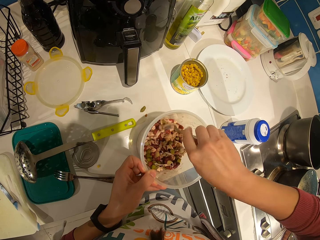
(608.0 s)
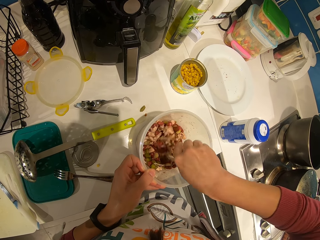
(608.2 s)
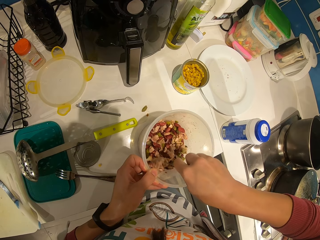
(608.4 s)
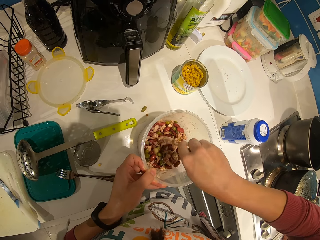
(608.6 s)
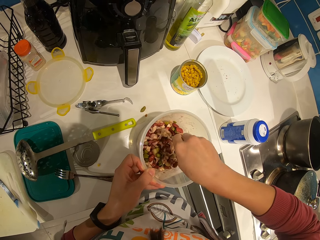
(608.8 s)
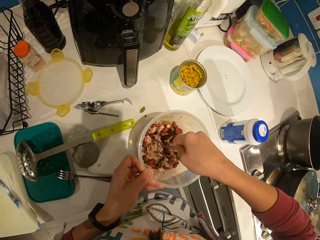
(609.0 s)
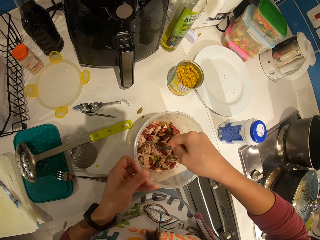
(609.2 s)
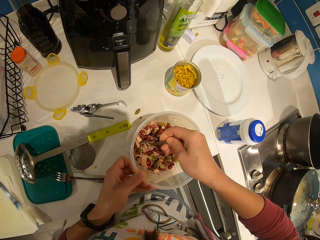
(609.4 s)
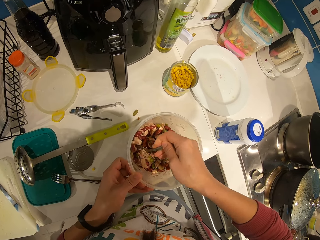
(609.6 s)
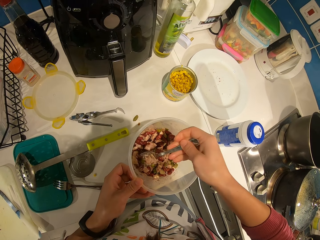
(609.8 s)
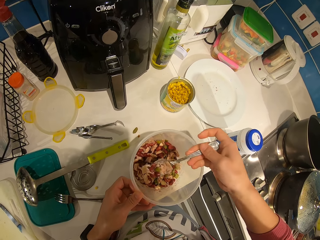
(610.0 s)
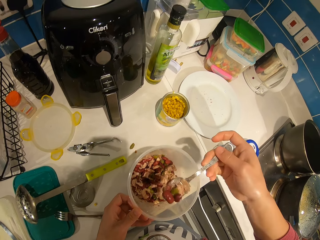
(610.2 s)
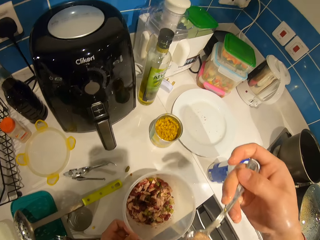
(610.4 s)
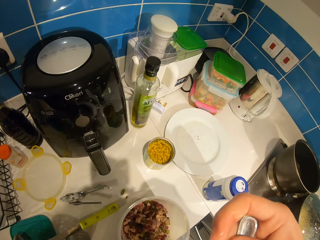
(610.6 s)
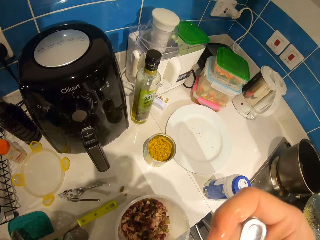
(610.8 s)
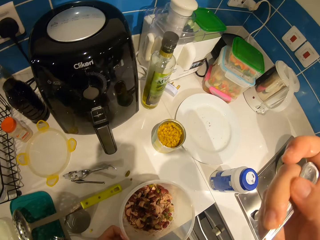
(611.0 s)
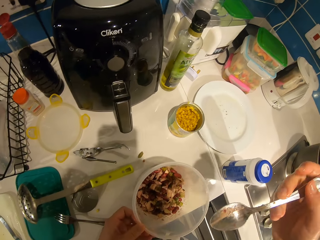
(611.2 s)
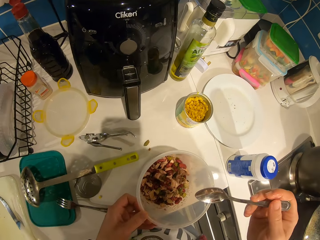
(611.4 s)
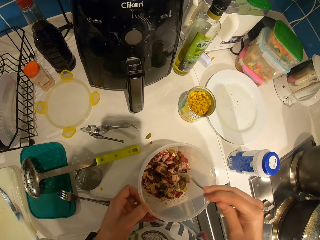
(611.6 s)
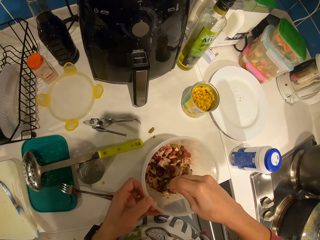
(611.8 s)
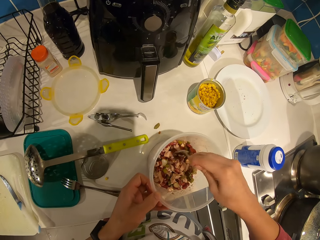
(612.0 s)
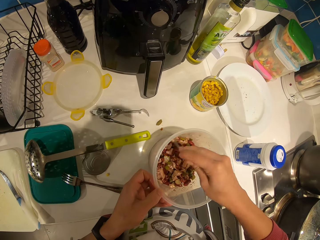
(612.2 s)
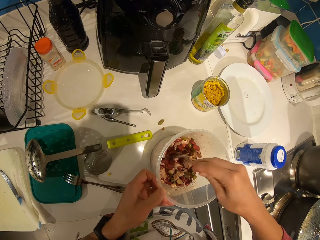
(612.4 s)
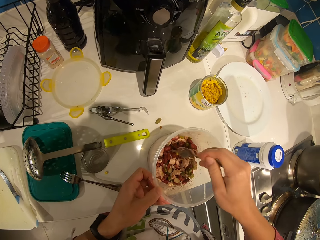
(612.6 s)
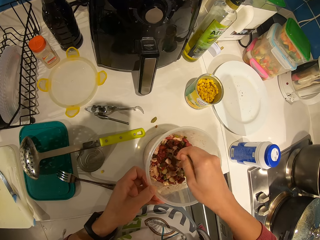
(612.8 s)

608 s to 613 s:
The camera wearer packs some vegetables with the spoon. They test food with the spoon. They eat the vegetable. They mix the vegetables in the bowl with the spoon.

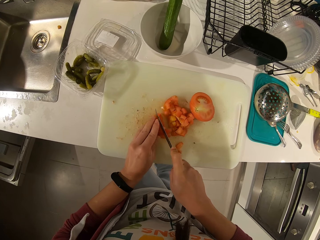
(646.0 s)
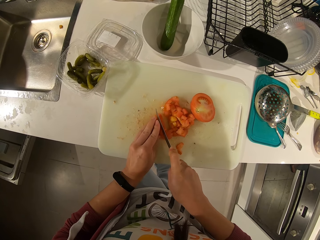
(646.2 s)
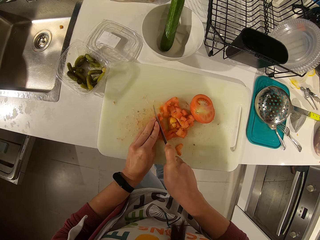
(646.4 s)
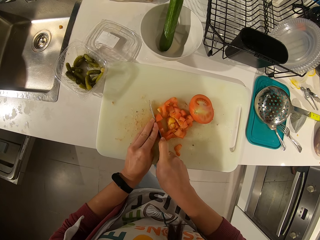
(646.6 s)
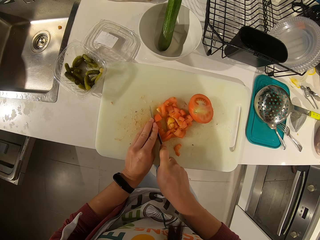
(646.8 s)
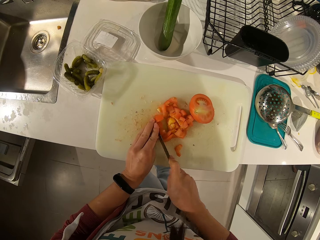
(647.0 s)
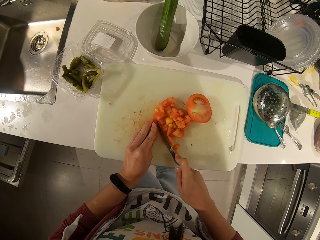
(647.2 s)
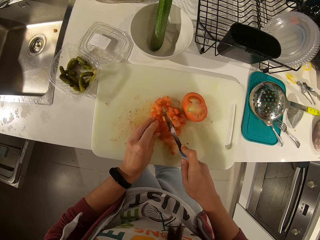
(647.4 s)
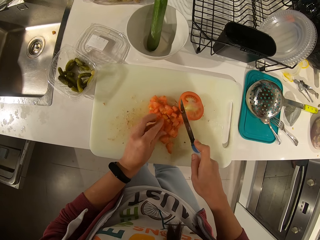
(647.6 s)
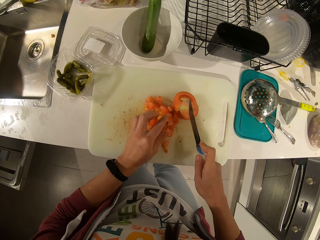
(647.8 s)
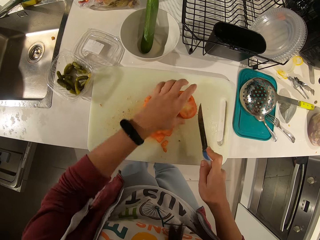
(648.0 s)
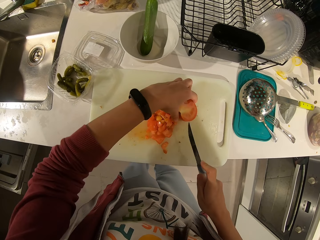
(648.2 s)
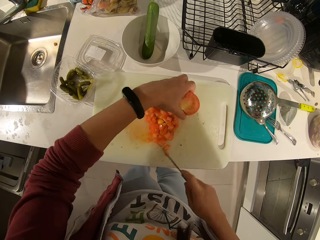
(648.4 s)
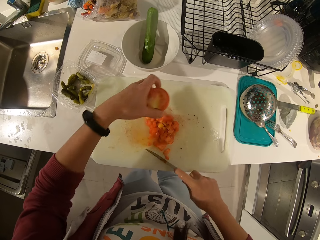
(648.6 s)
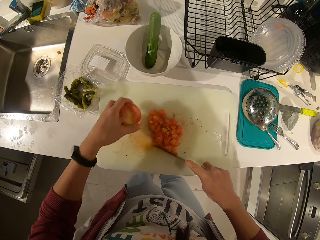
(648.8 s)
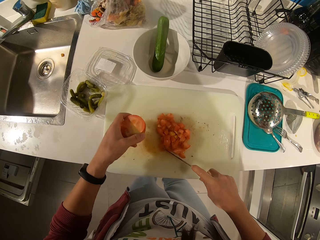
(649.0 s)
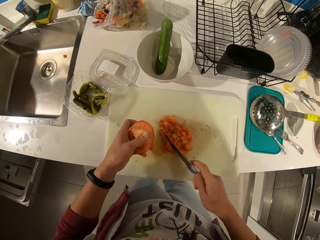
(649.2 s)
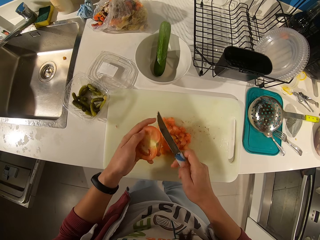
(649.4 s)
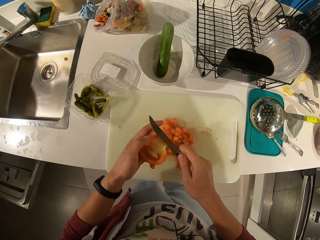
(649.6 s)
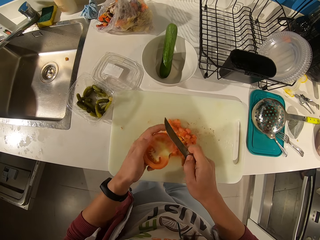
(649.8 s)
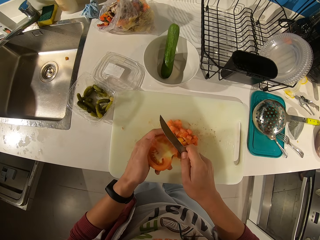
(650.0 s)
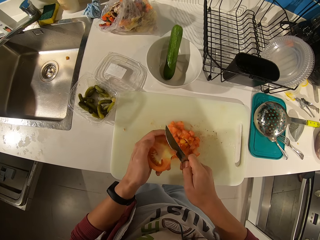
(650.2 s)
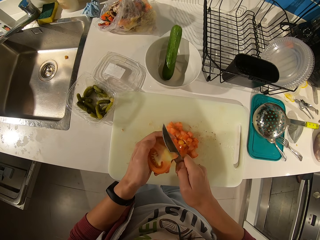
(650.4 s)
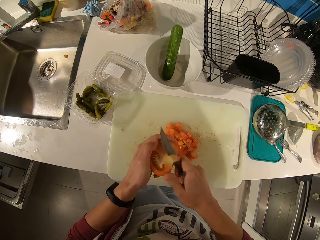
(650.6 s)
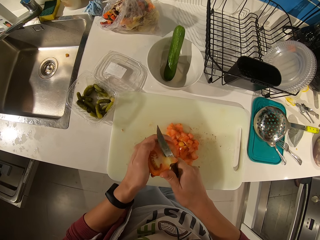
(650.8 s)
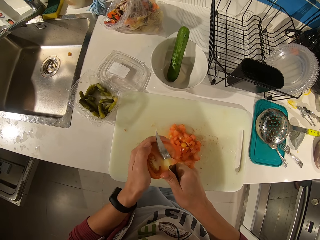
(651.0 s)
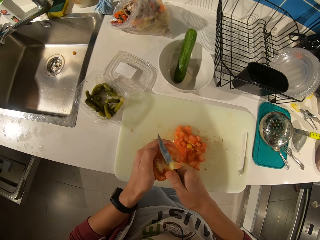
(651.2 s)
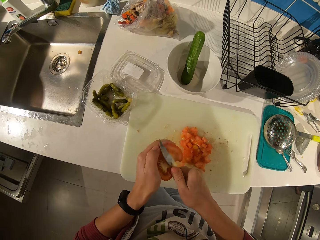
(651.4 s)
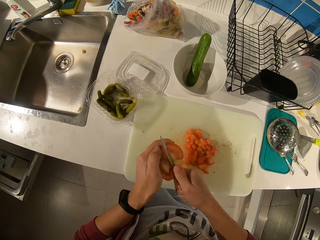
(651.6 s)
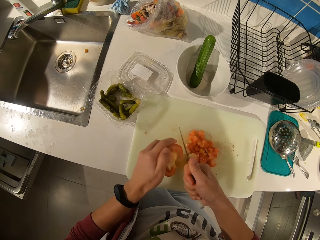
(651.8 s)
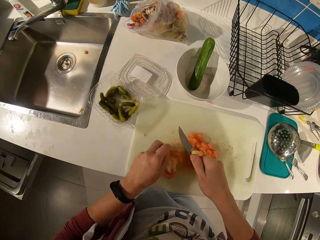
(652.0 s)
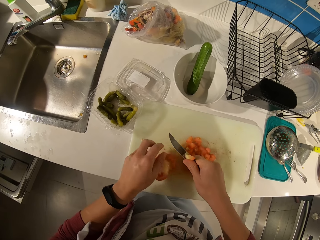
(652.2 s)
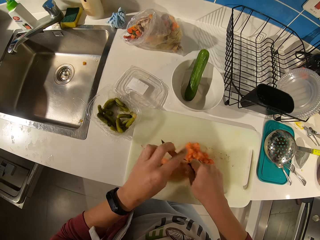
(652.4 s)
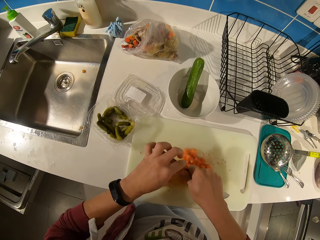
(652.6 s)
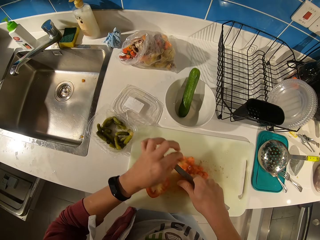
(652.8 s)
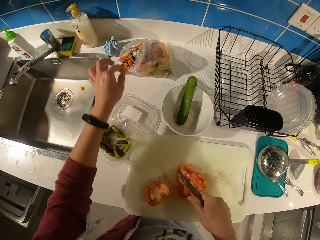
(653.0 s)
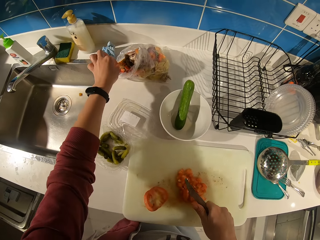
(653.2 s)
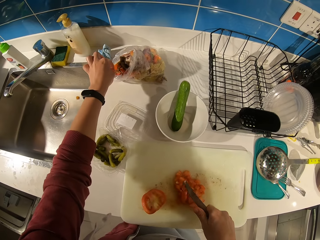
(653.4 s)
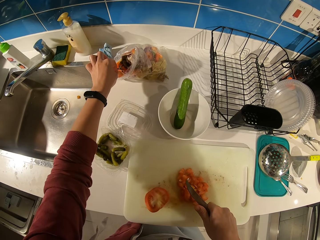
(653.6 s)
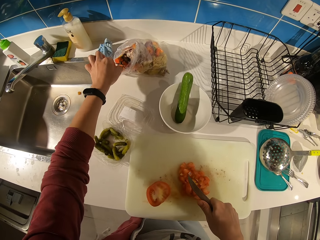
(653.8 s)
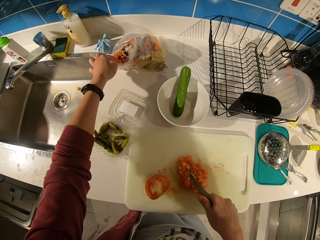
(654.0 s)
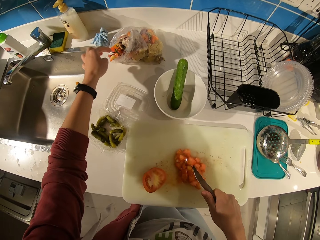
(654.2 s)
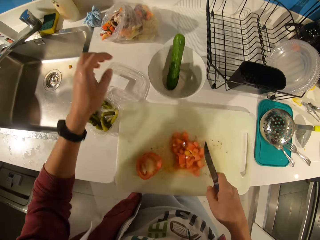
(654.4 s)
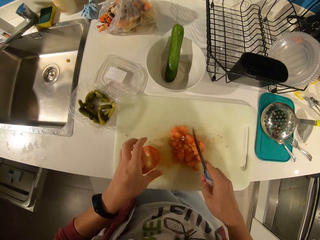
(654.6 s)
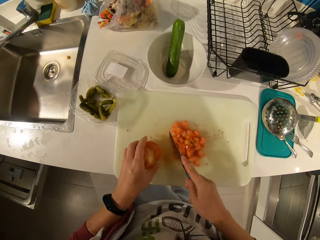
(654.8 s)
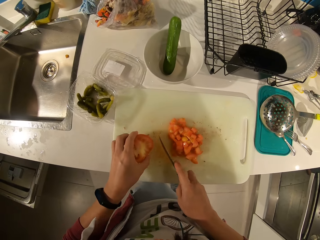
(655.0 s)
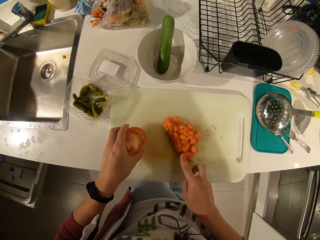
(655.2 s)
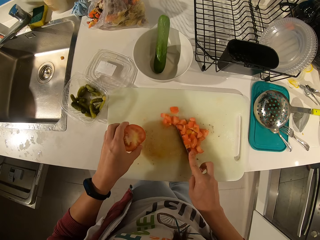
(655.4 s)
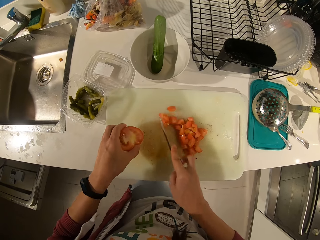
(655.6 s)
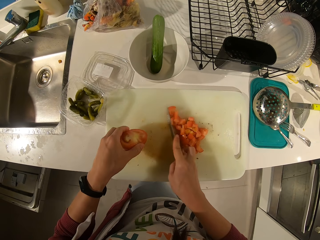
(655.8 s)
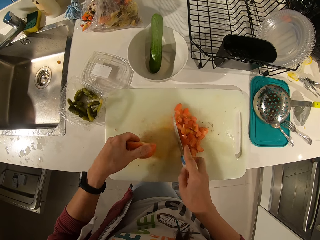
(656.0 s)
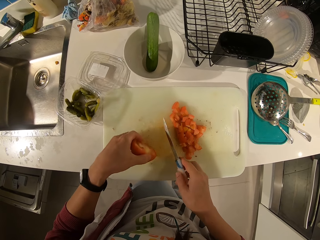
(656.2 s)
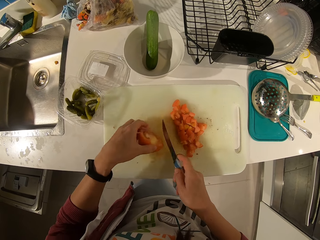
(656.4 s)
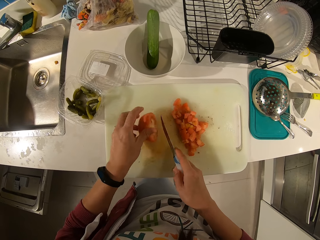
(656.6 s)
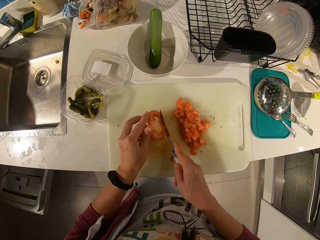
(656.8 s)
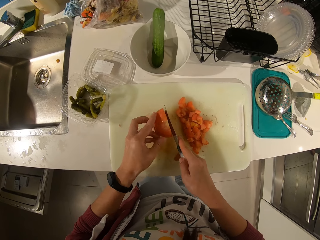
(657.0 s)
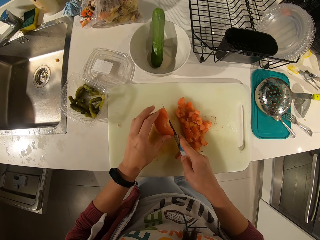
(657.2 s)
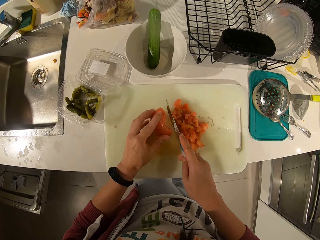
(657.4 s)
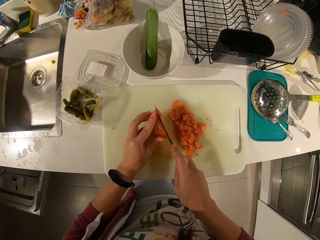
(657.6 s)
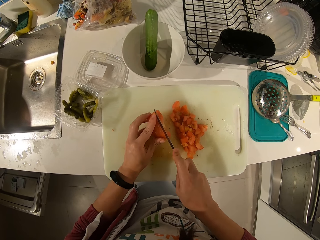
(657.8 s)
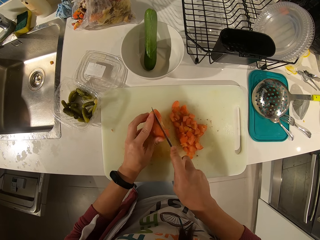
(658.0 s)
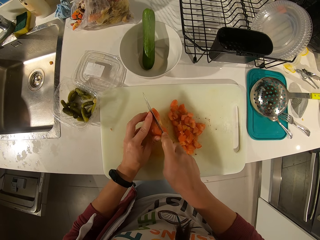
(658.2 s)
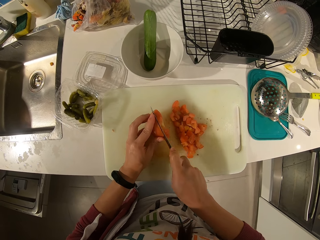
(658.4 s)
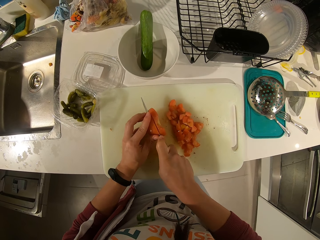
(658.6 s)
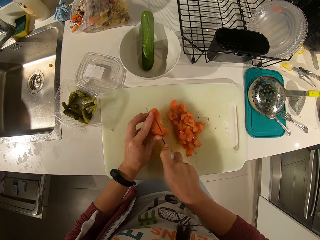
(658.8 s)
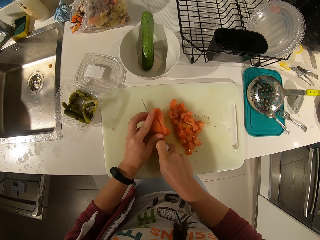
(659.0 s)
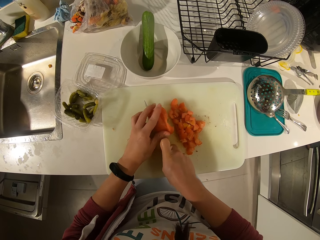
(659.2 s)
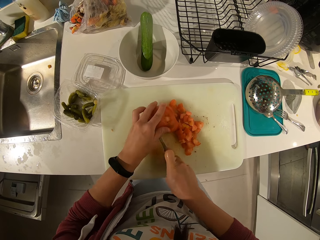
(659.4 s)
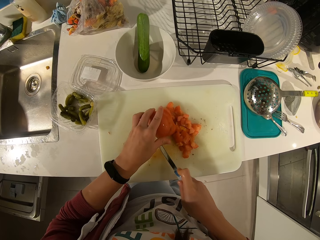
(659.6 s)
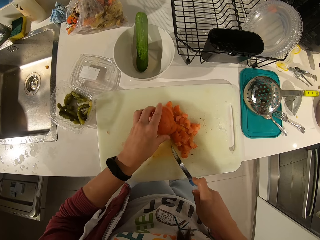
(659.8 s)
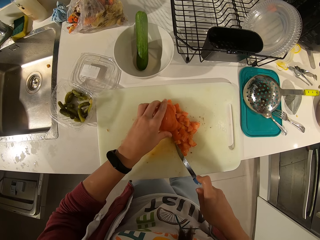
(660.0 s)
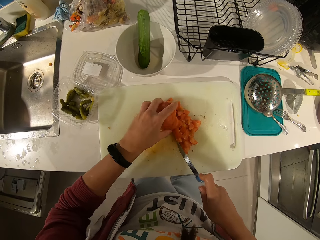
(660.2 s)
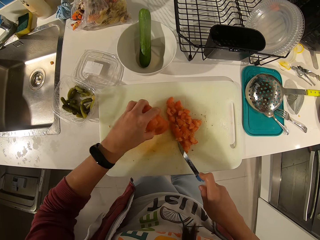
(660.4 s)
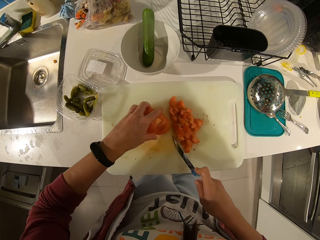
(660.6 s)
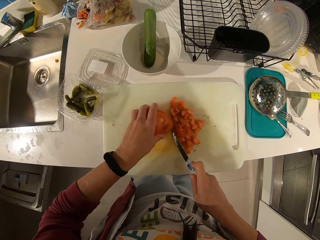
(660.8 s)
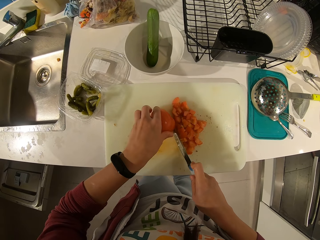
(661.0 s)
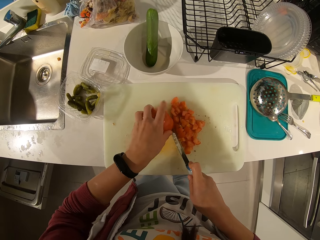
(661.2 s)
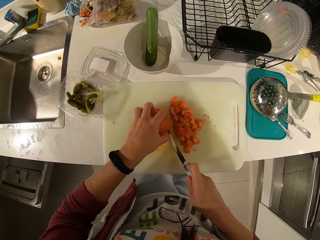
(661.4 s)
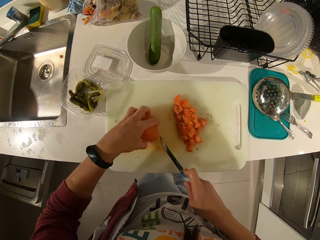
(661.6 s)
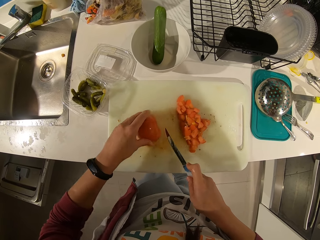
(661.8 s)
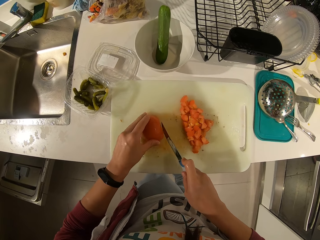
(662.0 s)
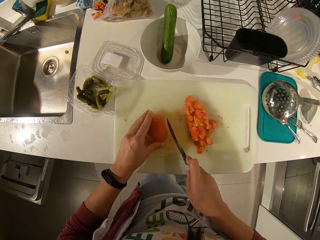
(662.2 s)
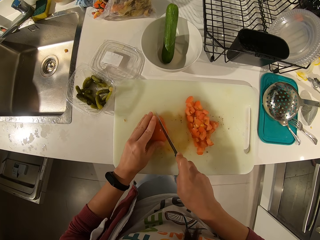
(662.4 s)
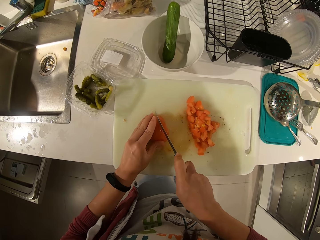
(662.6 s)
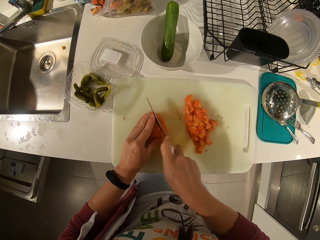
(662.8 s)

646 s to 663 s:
The camera wearer picks up the other half of the tomatoes. They move the tomatoes with the knife. They cut the tomatoes. They drop the tomatoes. They pick a piece of the tomatoes on the knife. They drop the piece of the tomatoes in a trash bag. They hold the tomatoes. They move the sliced tomatoes with the knife. They slice the tomatoes.
